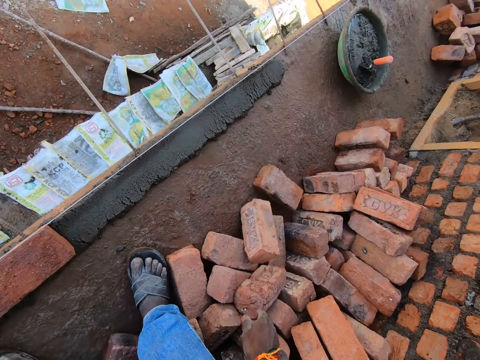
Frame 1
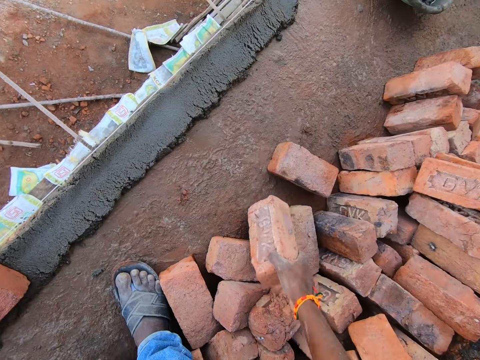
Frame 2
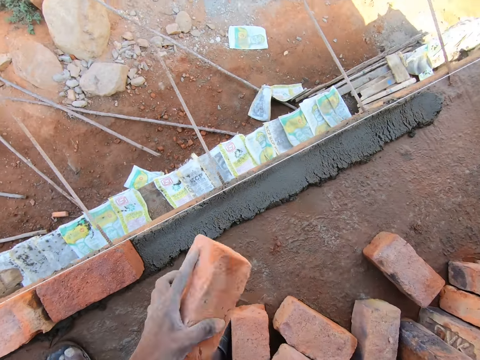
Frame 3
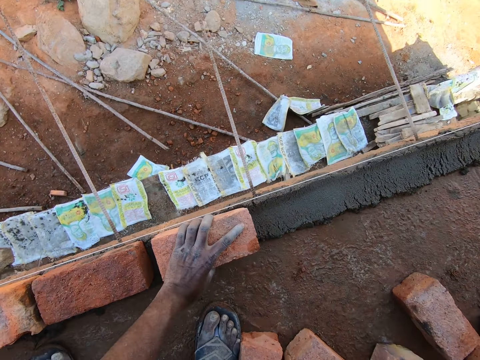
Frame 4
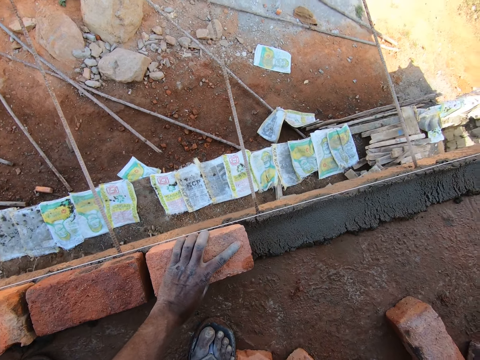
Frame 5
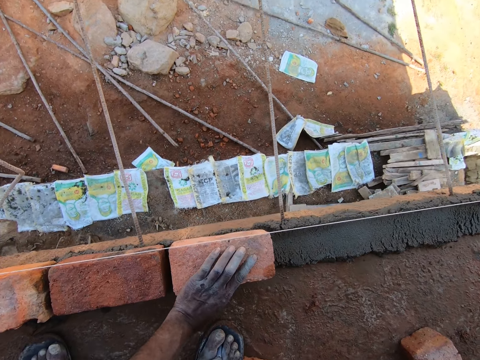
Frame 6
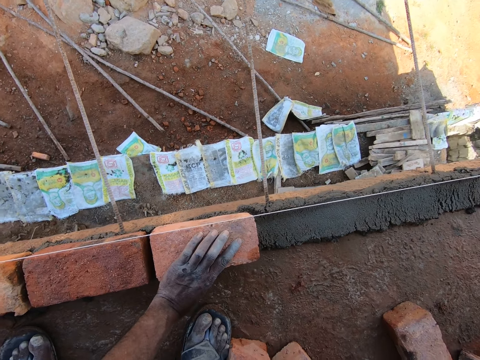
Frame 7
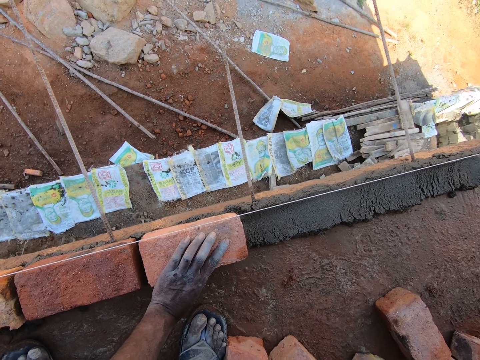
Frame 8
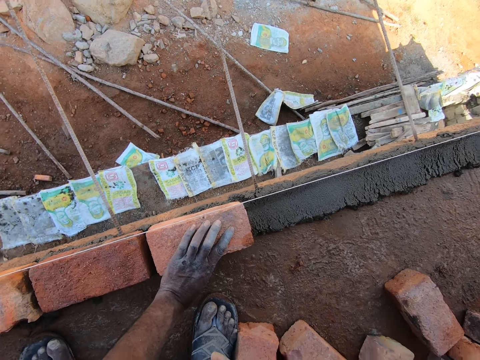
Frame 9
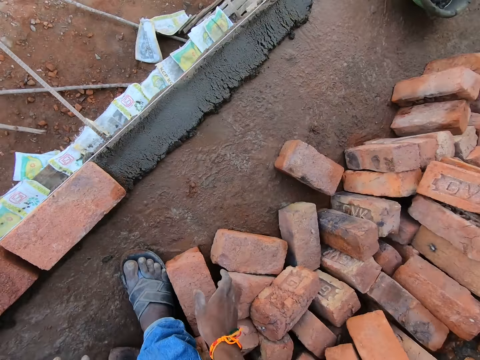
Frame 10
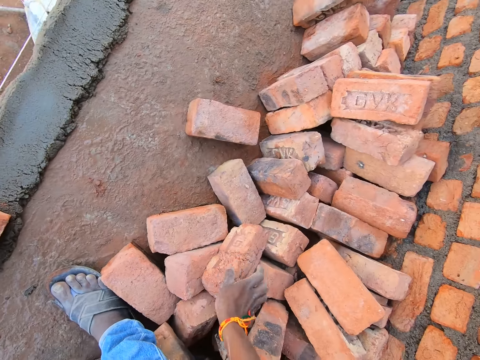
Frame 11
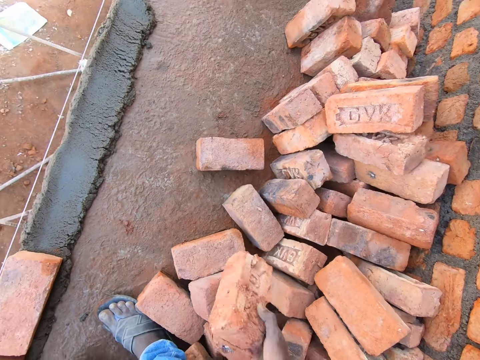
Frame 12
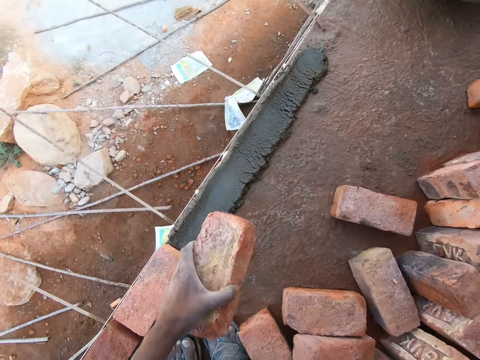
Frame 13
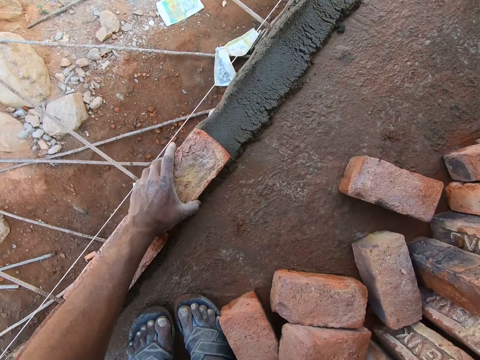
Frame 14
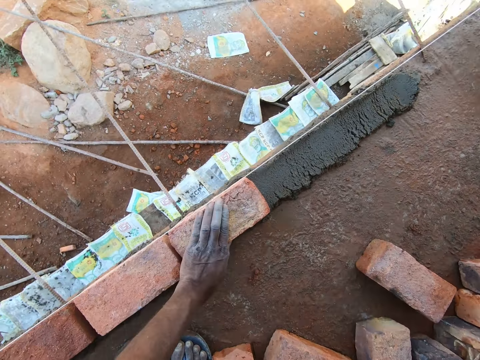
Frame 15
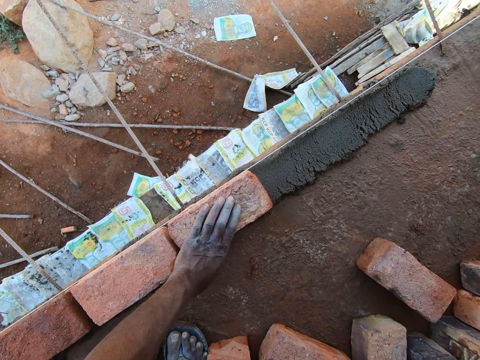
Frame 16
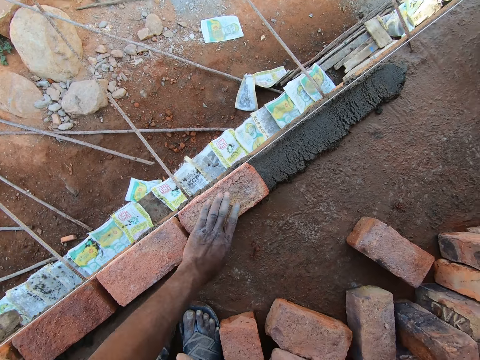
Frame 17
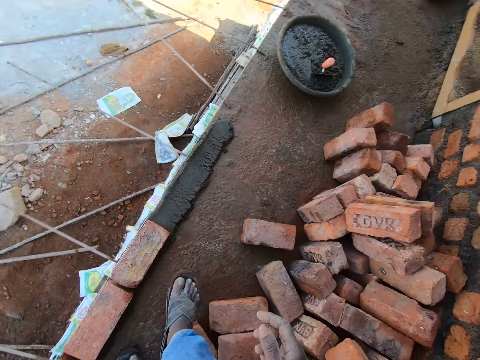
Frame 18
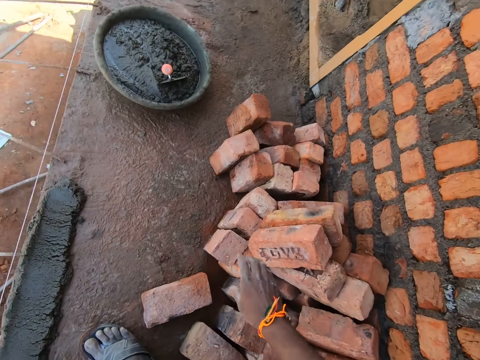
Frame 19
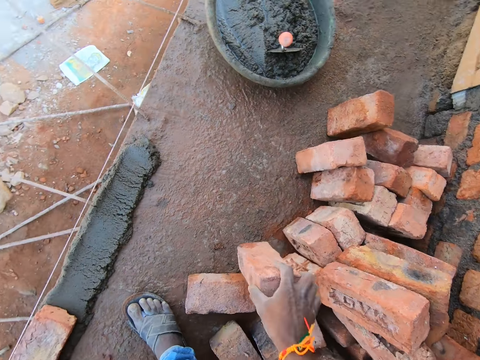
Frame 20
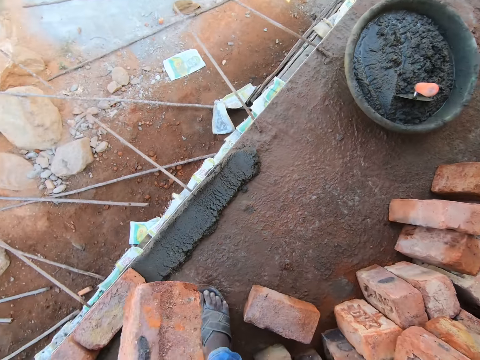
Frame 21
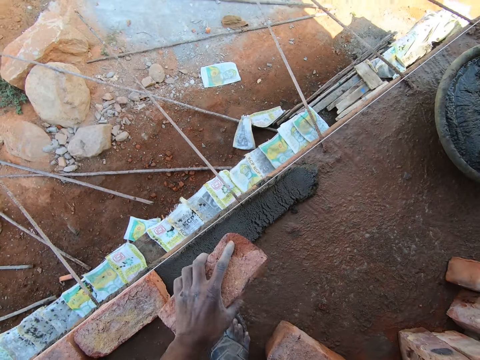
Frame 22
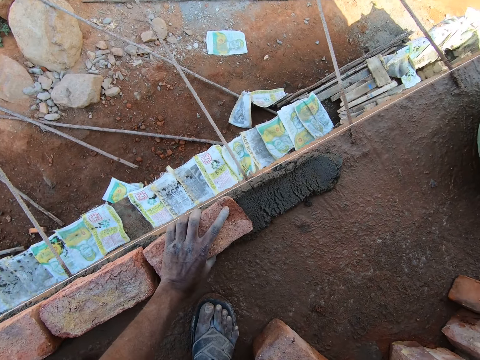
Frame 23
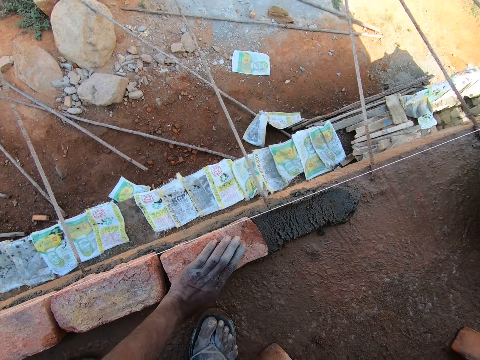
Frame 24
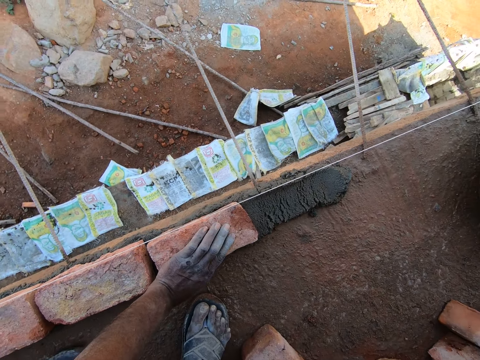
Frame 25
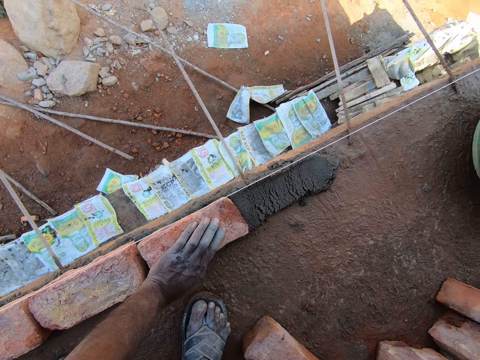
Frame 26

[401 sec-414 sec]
The camera wearer picks a brick. They place the brick on the sand. They place a brick on the sand again. They pick a brick and place the brick on the sand. They pick a brick and place the brick on the sand.

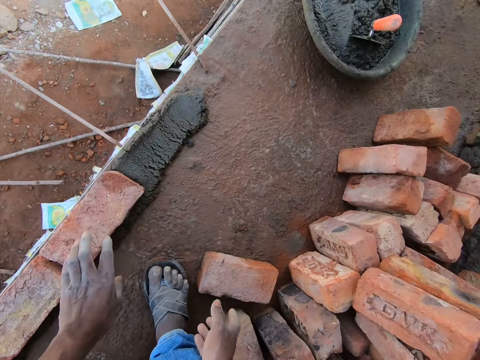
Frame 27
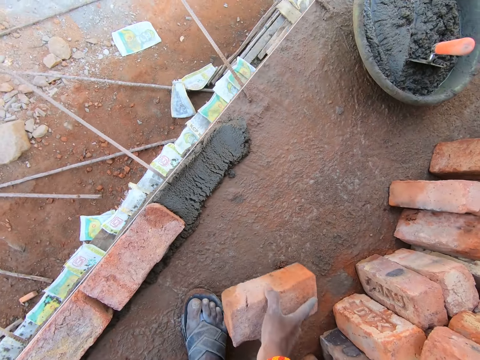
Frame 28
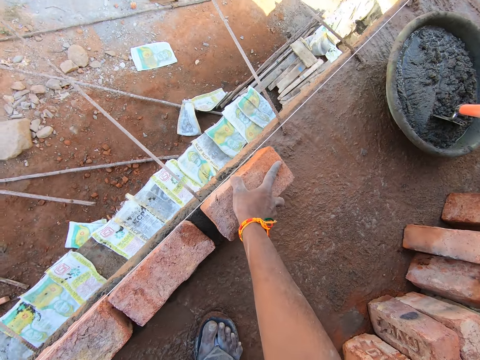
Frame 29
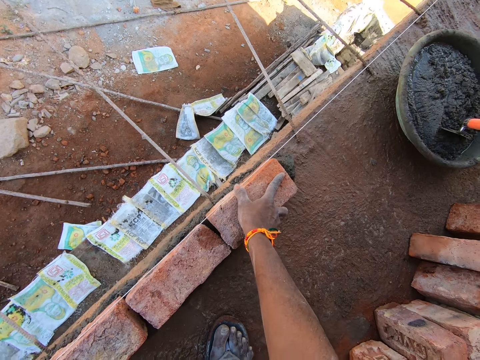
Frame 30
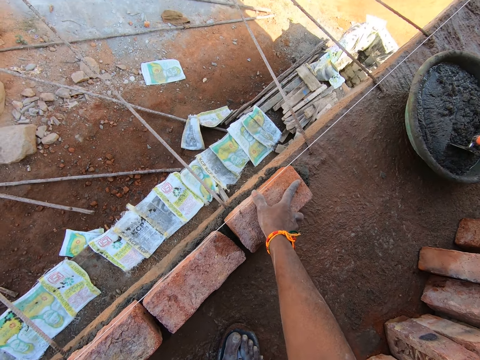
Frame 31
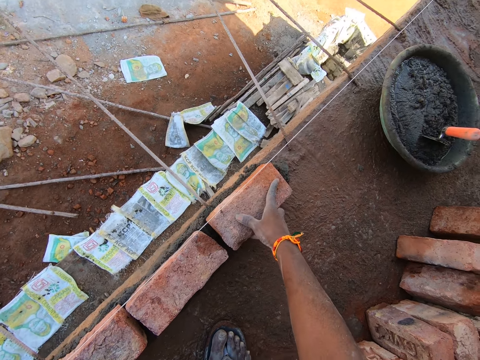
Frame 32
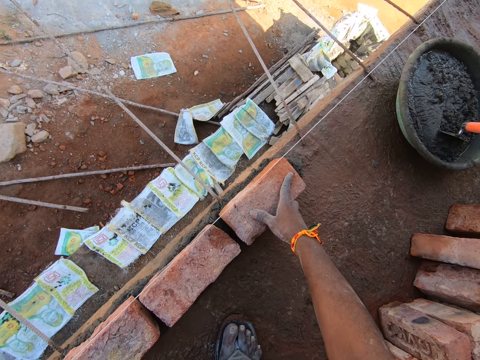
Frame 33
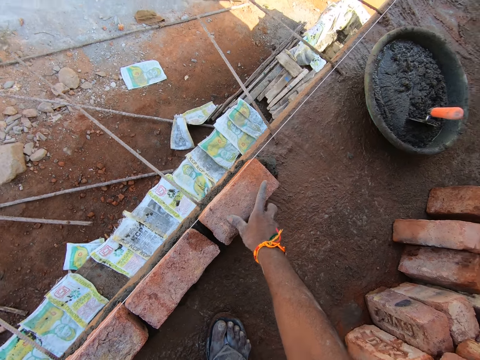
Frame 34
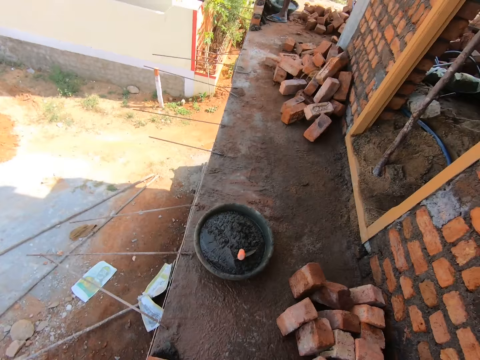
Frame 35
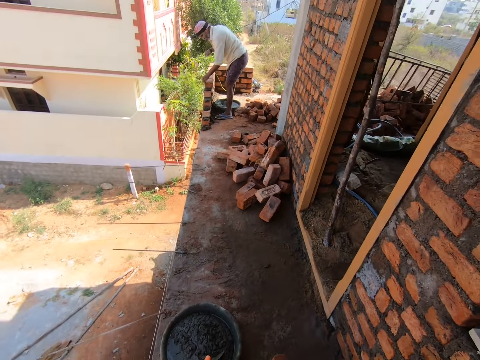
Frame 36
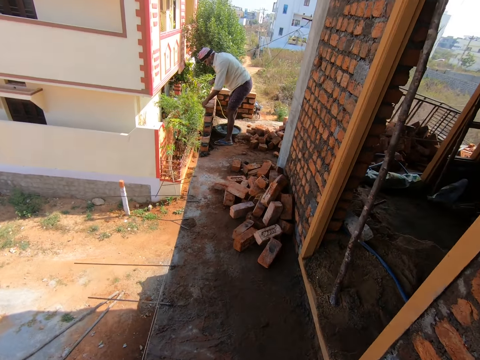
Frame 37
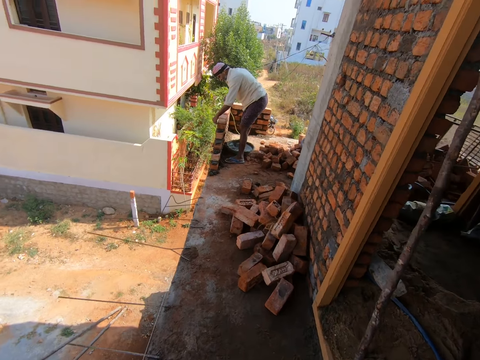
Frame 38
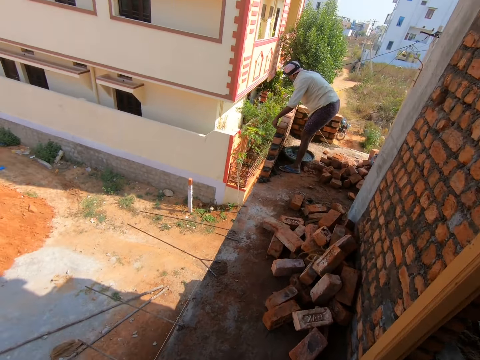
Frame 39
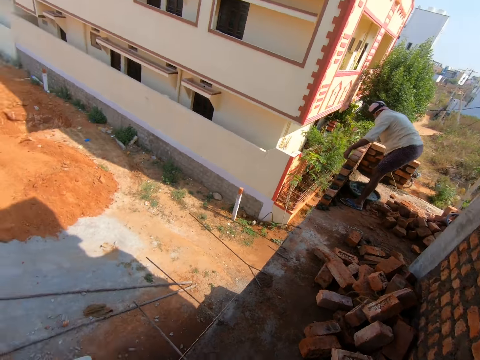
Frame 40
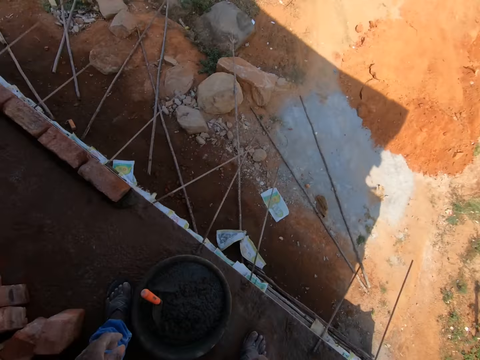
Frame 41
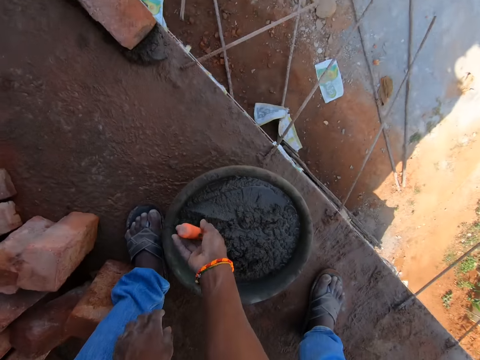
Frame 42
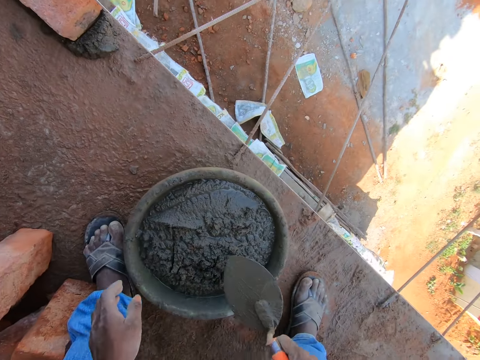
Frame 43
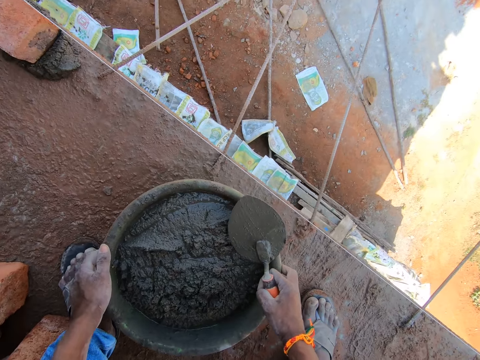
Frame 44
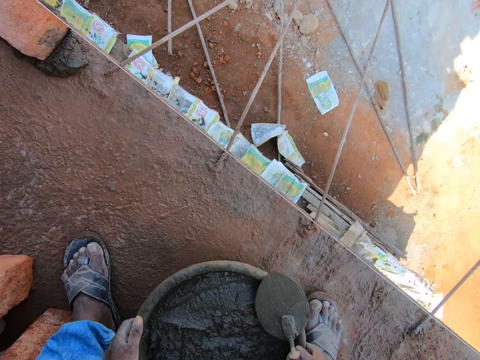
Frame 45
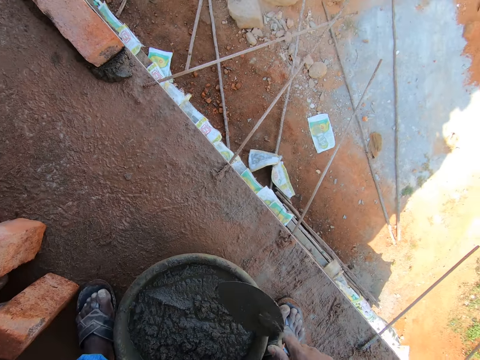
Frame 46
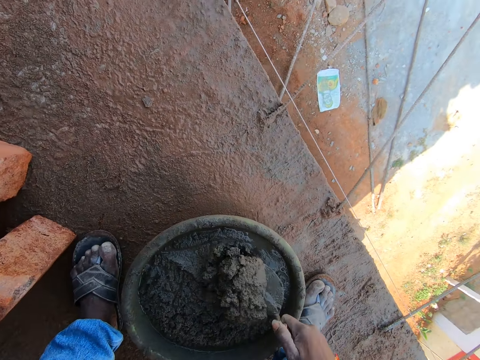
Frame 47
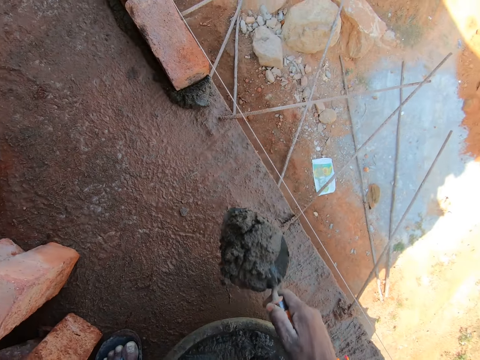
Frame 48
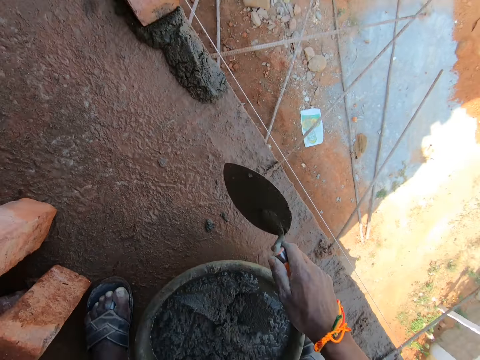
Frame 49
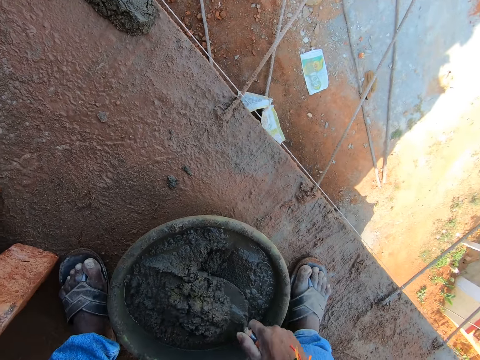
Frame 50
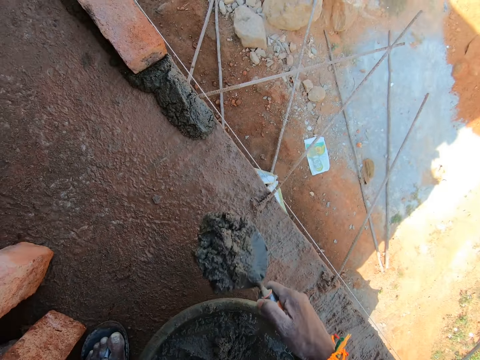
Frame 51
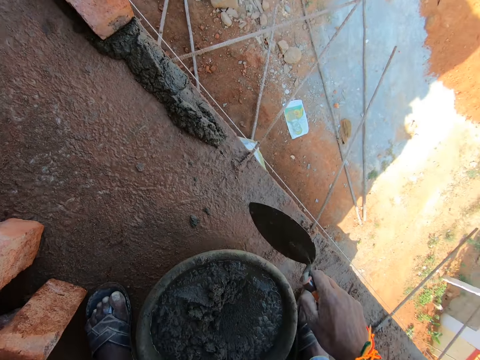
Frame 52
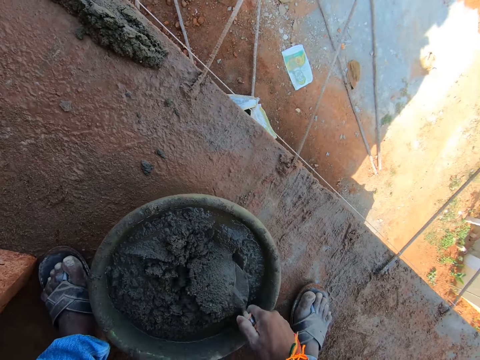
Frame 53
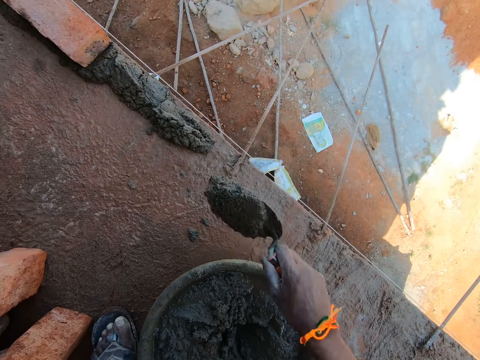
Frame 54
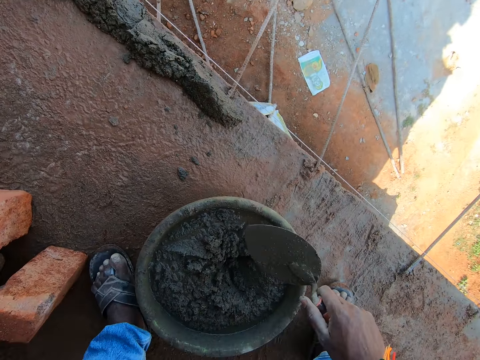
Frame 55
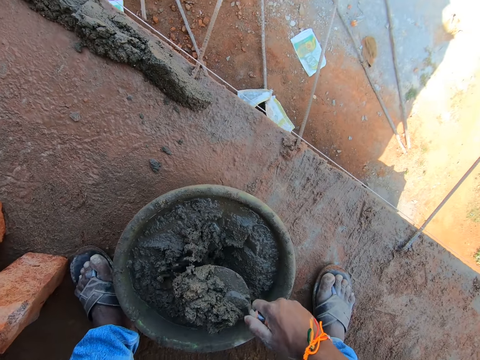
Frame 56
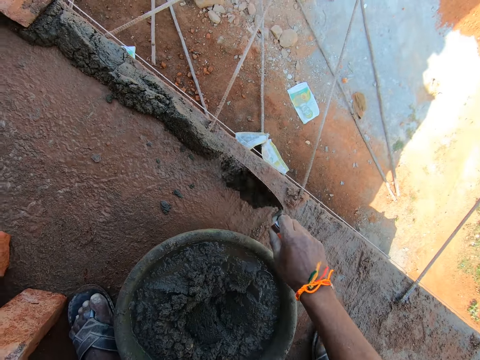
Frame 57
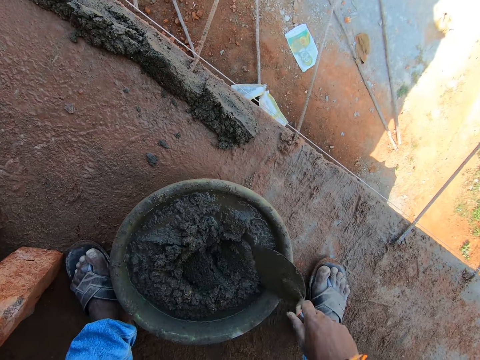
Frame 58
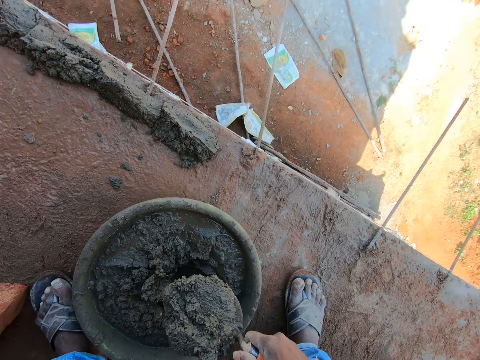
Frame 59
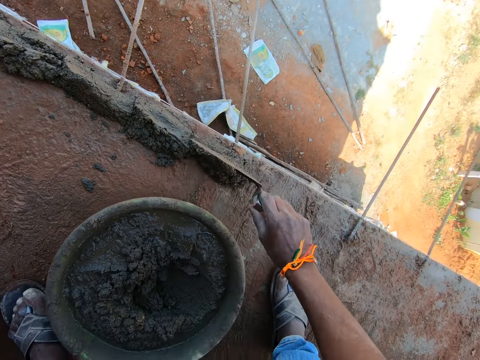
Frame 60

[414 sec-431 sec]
The camera wearer picks a brick, places the brick on the sand, and holds a brick. They walk. They look around. They scoop cement or sand and put it on the floor. They move a basin. They pour the sand on the floor. They scoop the sand and pour the sand on the floor.
